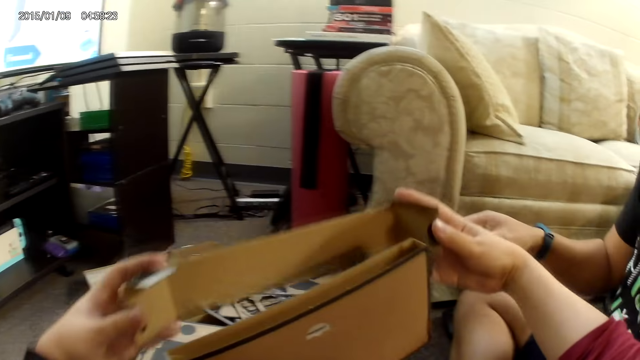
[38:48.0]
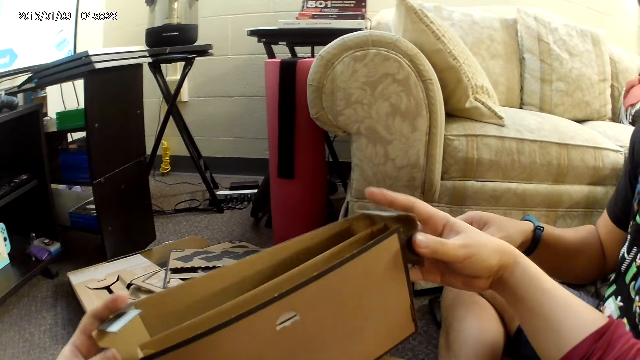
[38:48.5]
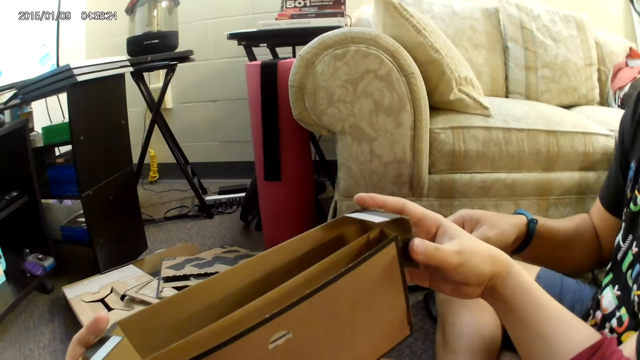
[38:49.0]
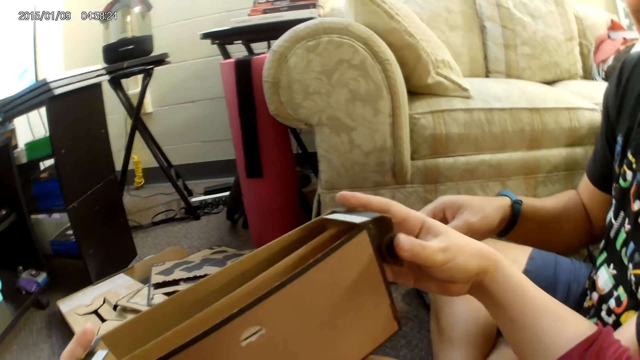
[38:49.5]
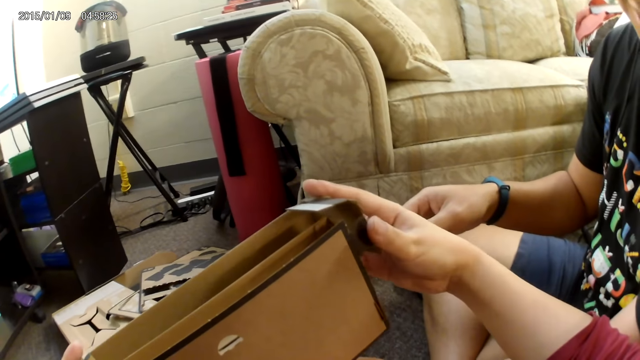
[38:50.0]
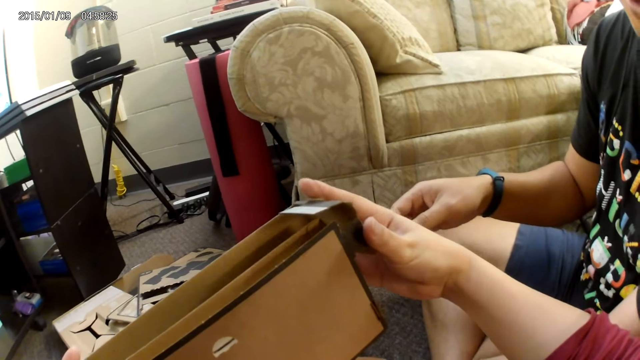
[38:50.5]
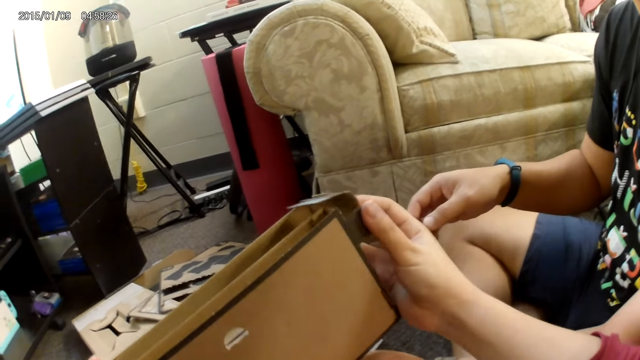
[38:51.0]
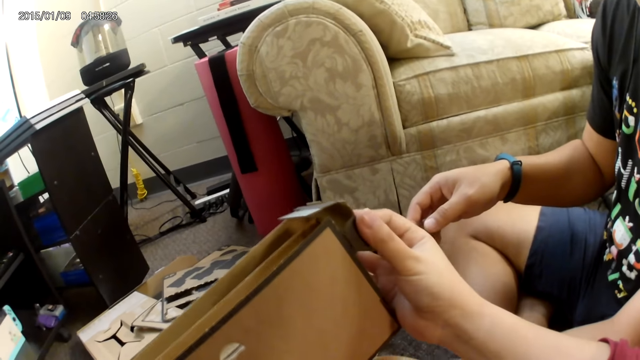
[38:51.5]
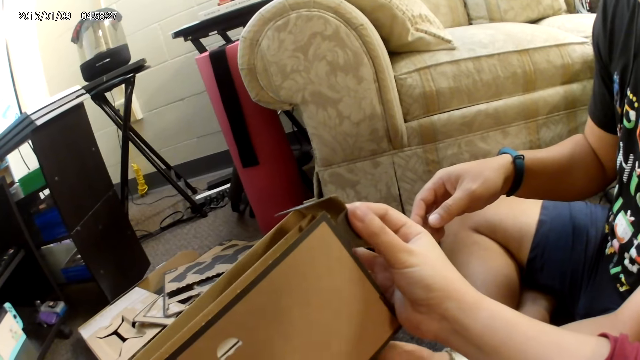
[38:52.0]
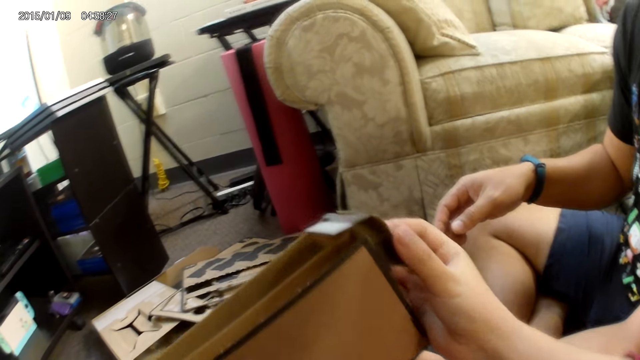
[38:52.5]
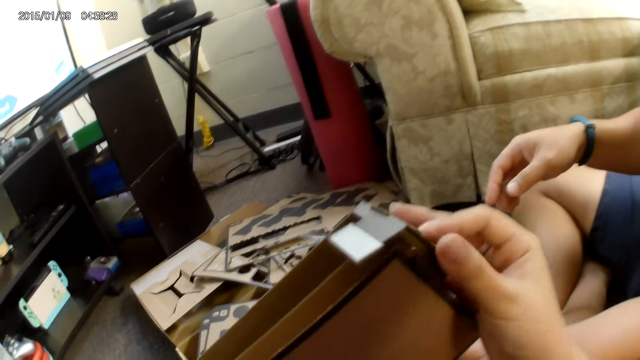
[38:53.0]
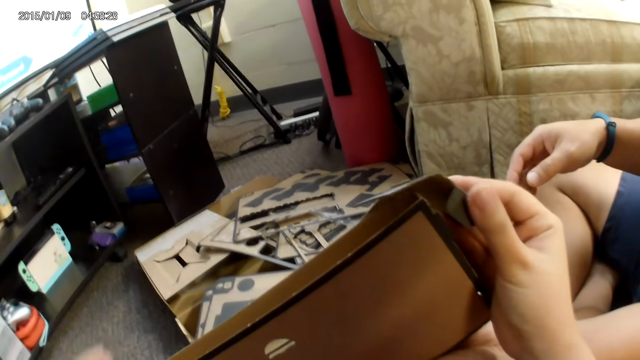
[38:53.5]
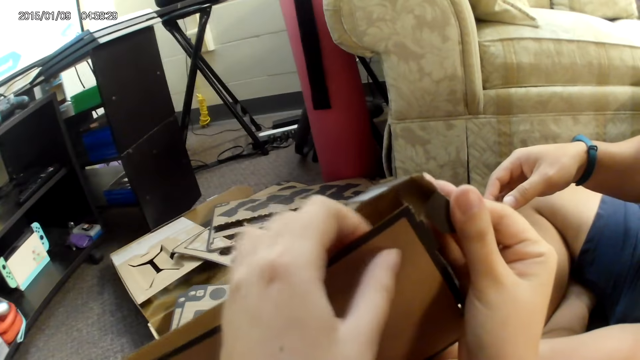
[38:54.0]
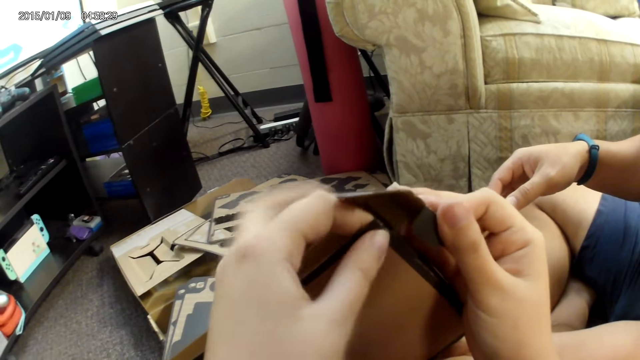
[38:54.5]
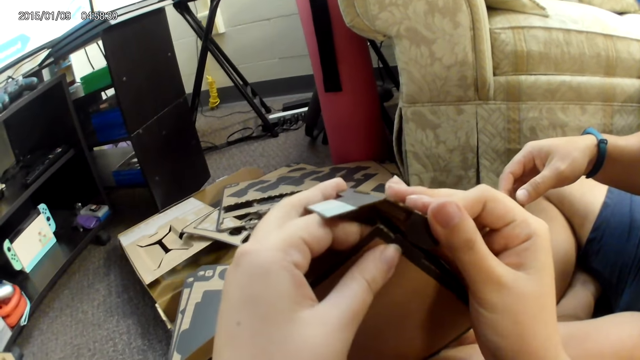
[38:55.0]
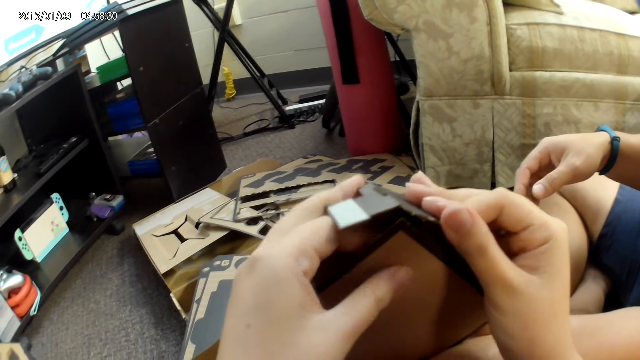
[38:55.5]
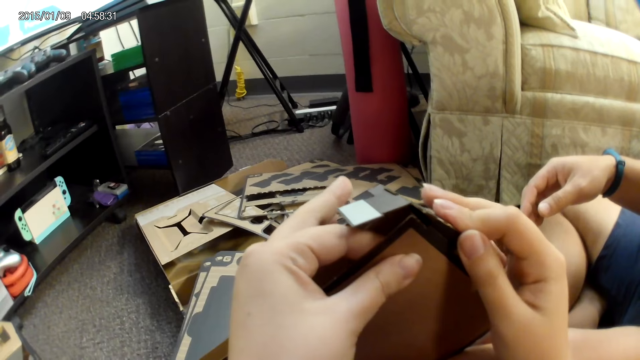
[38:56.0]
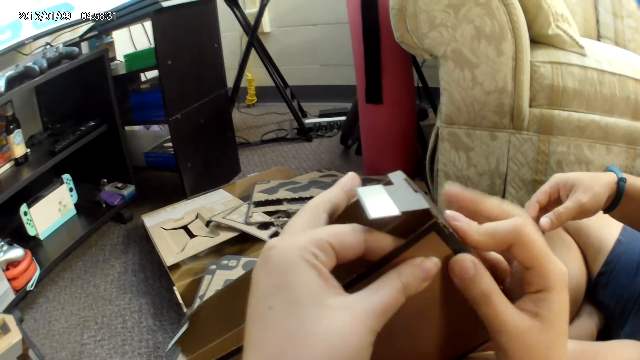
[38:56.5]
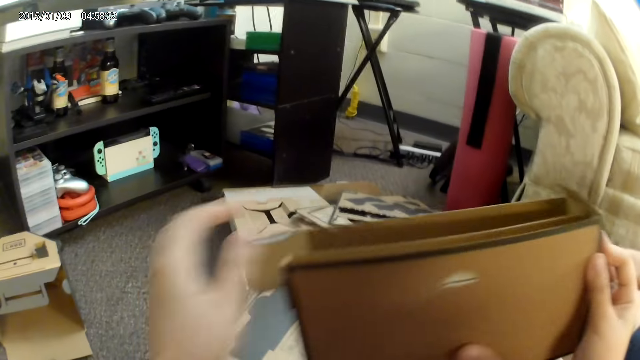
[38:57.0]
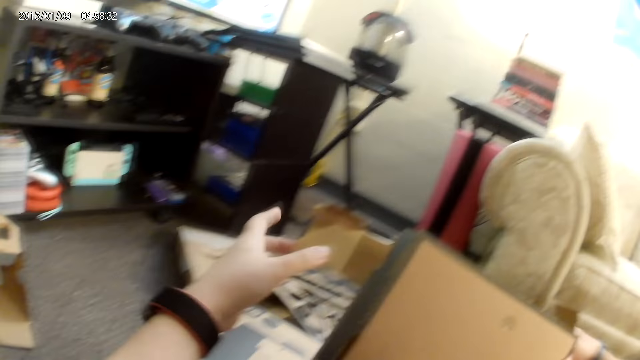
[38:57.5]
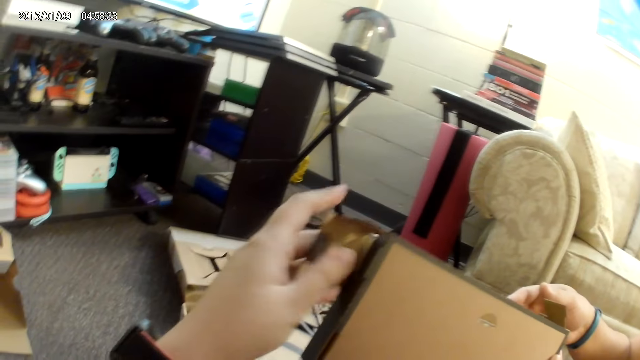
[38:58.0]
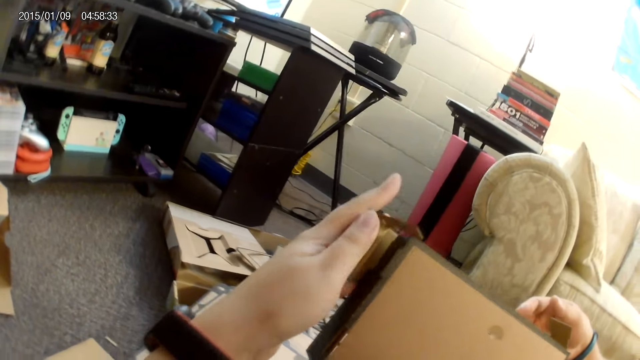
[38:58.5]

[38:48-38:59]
The camera wearer assembles the cardboard construction game with both hands.

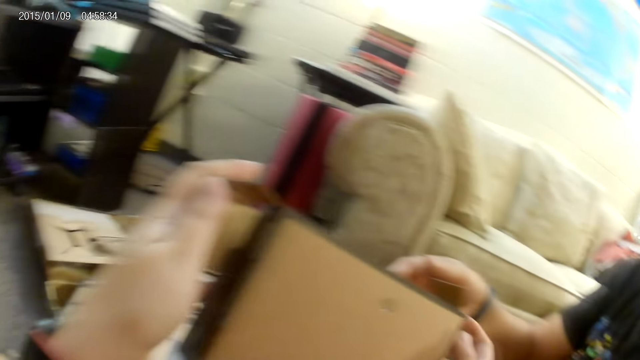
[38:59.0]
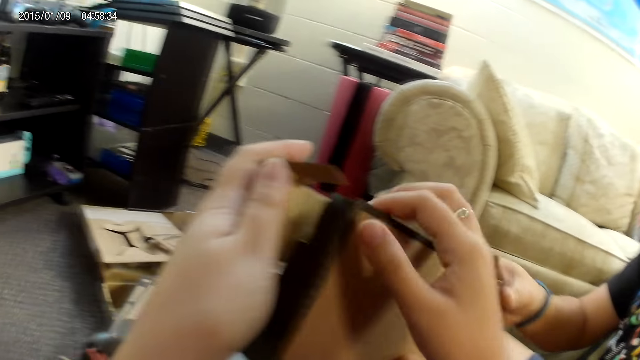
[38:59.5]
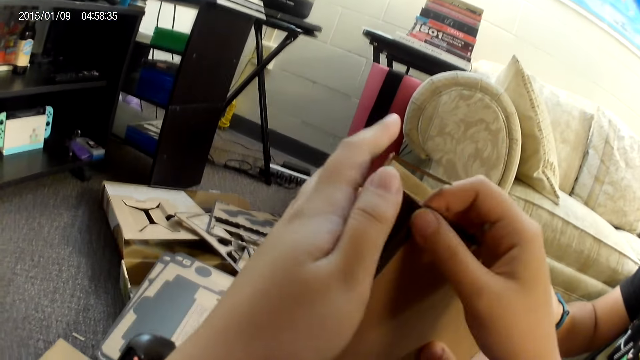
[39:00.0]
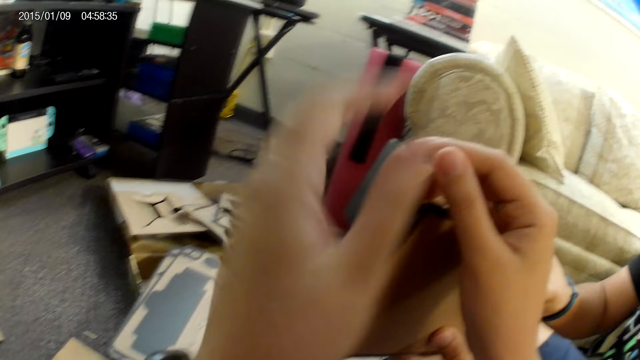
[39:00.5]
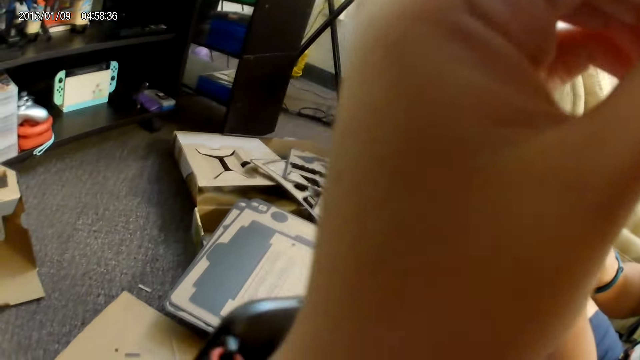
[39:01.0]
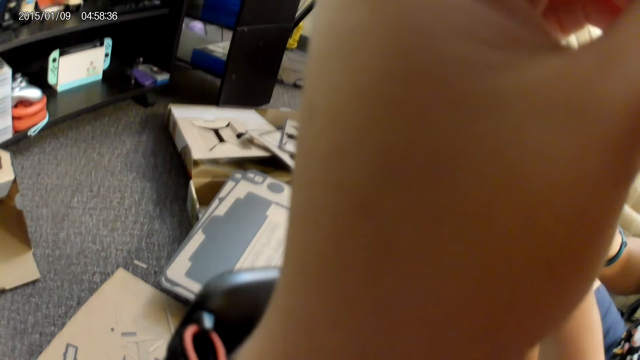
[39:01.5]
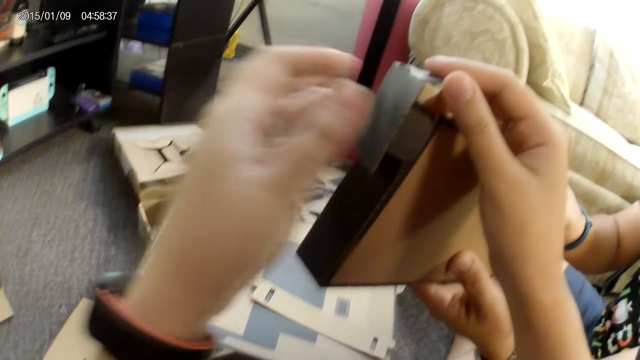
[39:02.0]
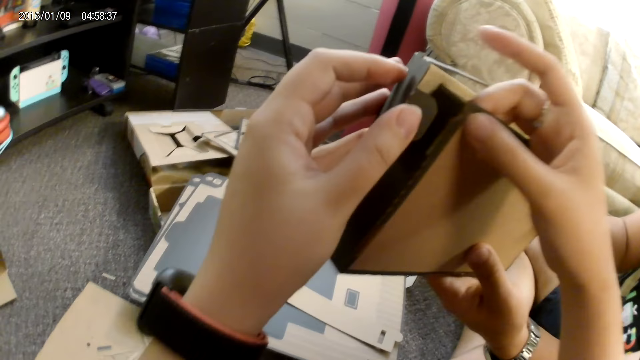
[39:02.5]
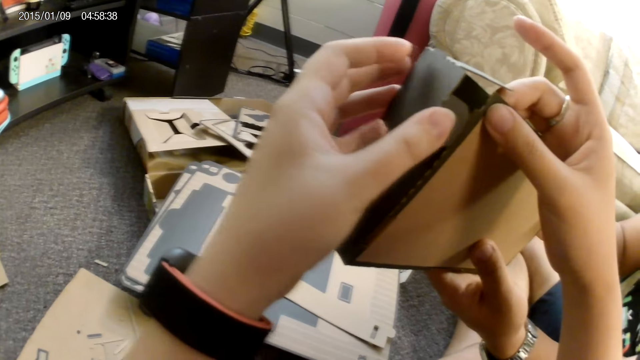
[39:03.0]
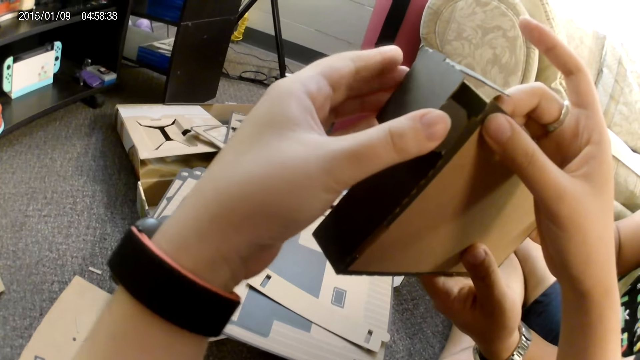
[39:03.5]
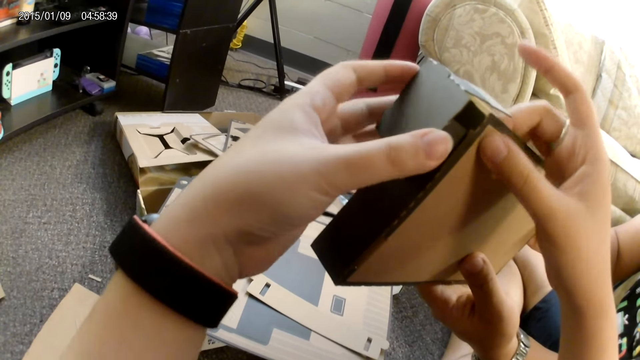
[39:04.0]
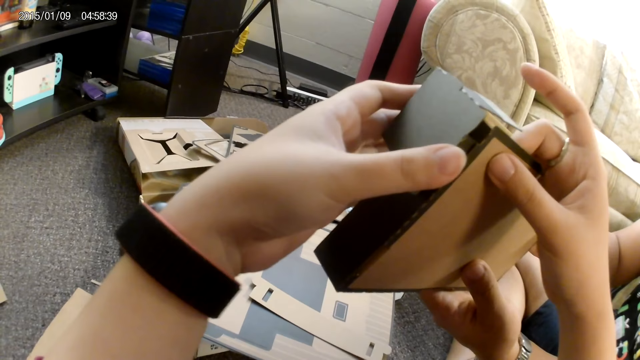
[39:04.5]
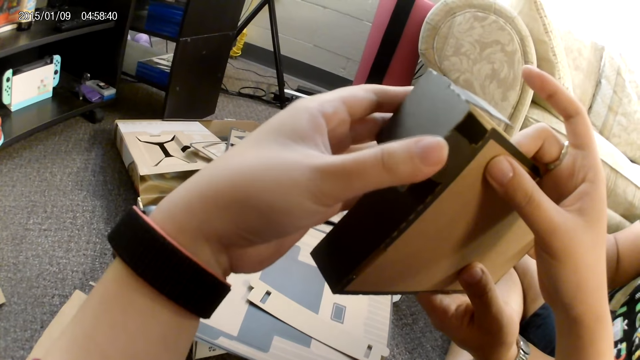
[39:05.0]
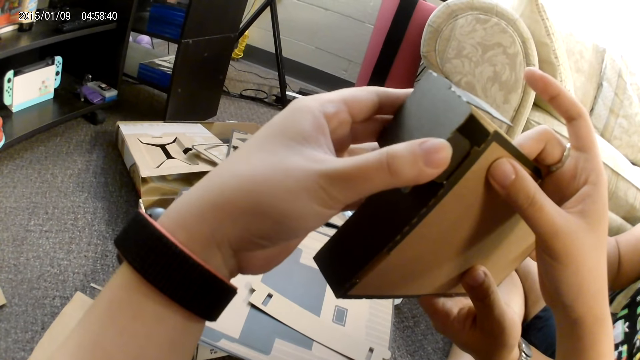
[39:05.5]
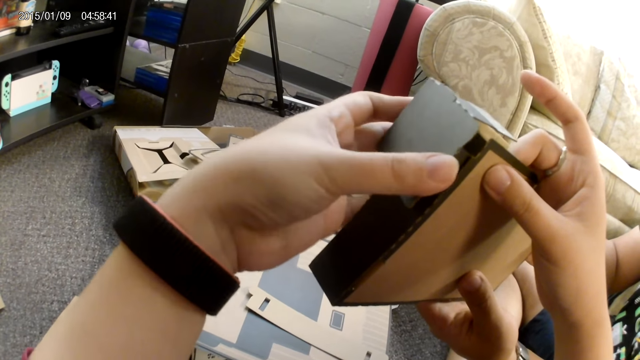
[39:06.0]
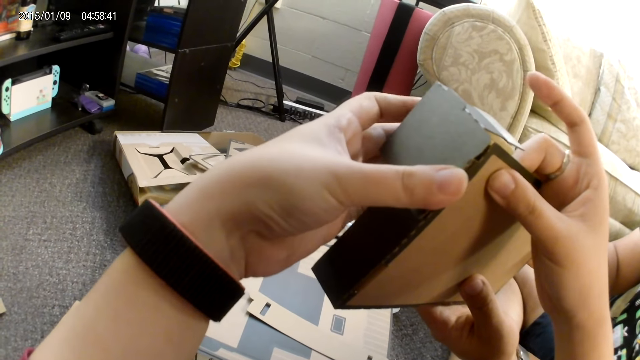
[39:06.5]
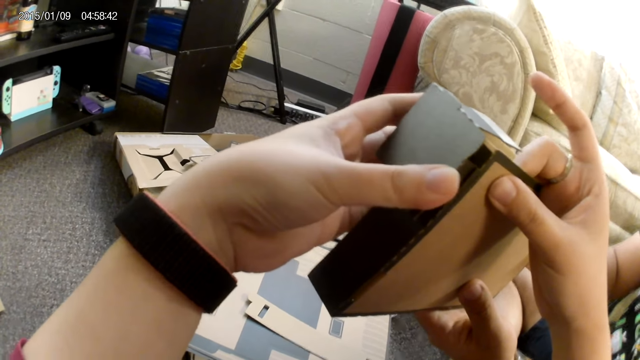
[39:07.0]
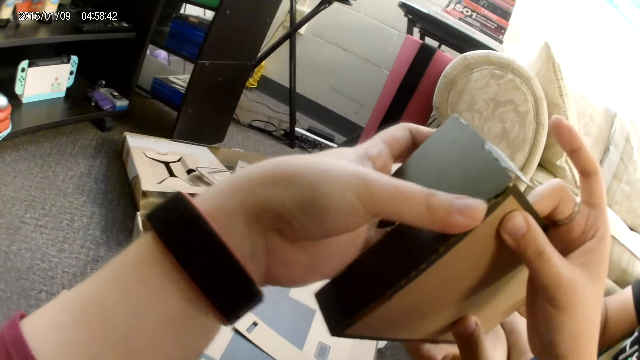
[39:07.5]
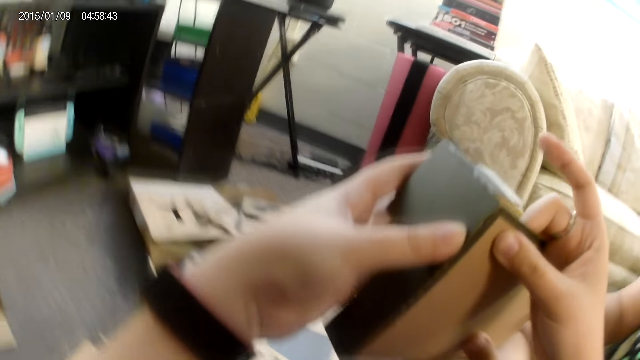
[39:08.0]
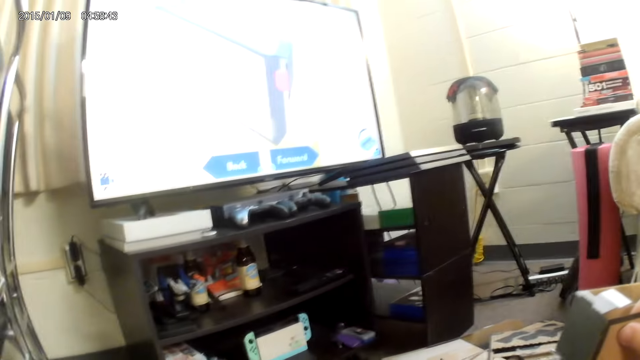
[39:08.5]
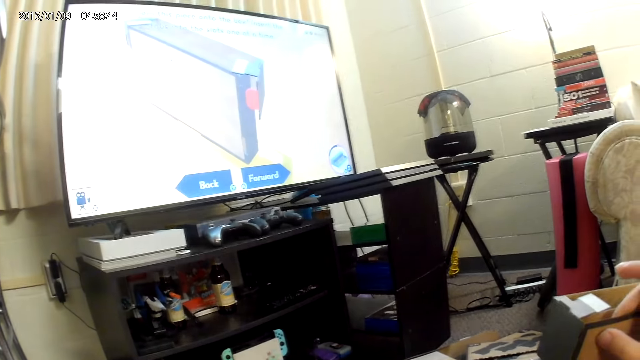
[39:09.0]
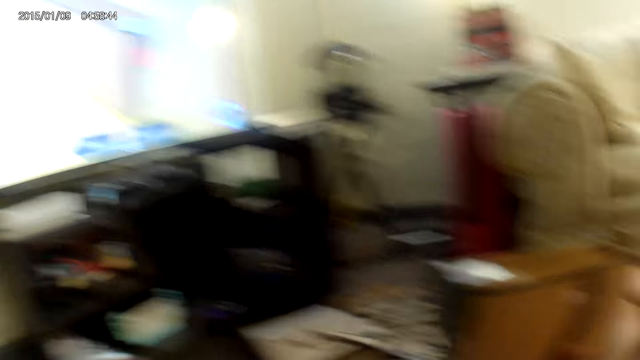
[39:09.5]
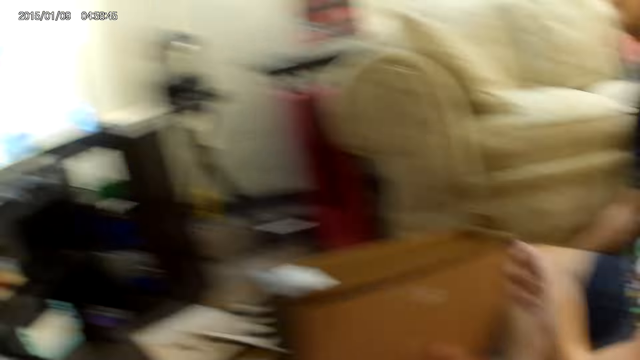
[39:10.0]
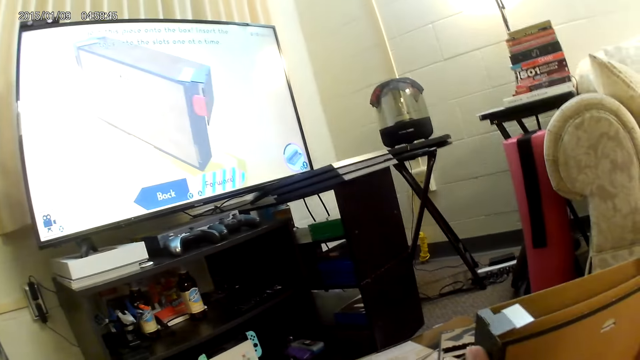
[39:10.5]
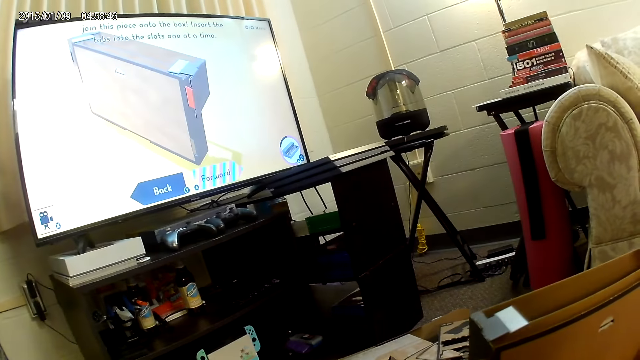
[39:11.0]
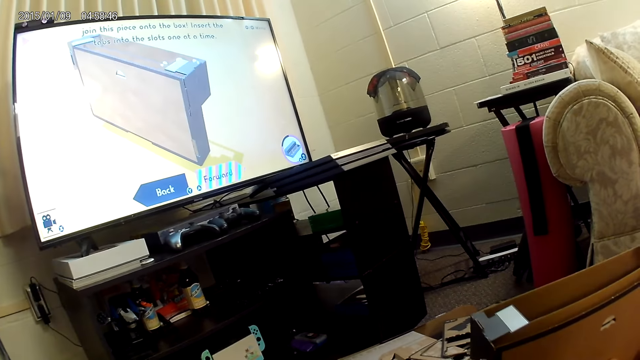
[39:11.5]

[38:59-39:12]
The camera wearer adjusts the camera on her head with her left hand. She assembles the cardboard construction game with both hands. She looks at the screen.
